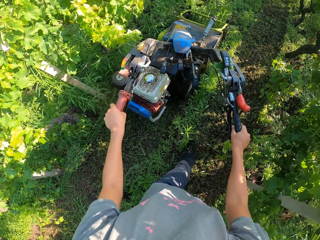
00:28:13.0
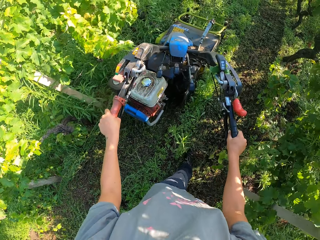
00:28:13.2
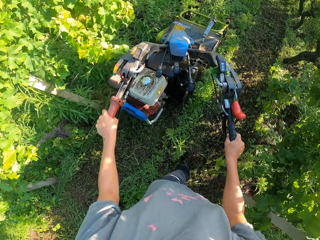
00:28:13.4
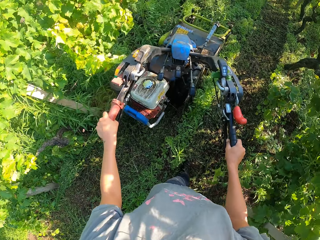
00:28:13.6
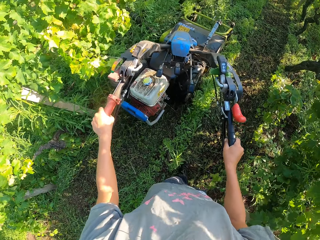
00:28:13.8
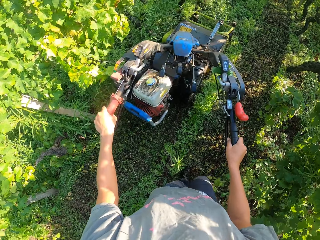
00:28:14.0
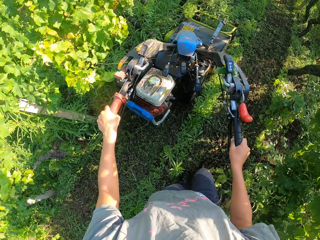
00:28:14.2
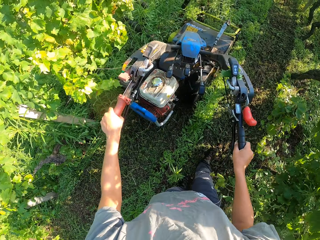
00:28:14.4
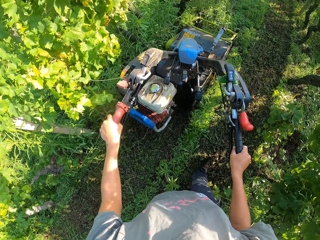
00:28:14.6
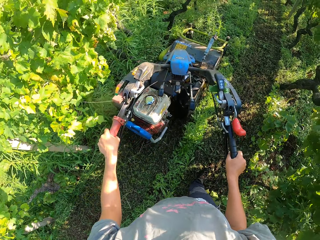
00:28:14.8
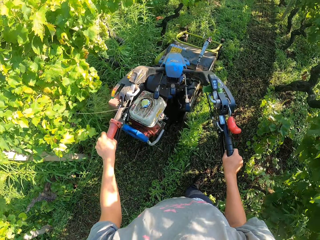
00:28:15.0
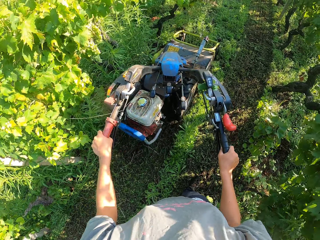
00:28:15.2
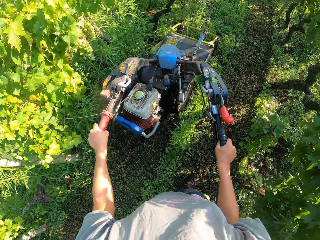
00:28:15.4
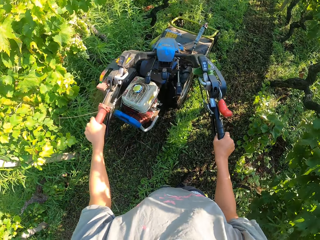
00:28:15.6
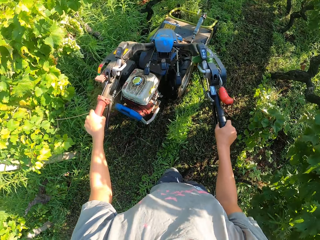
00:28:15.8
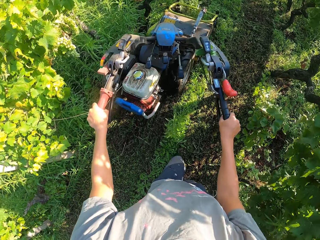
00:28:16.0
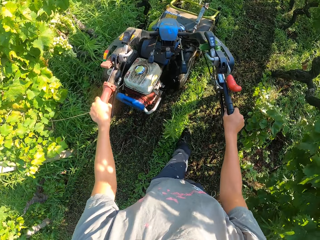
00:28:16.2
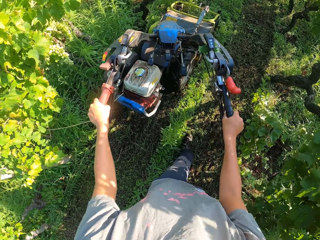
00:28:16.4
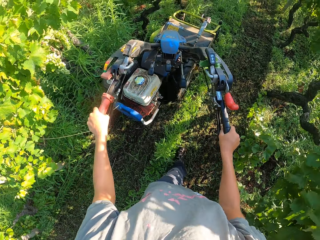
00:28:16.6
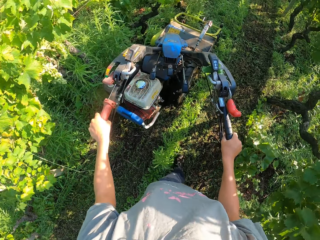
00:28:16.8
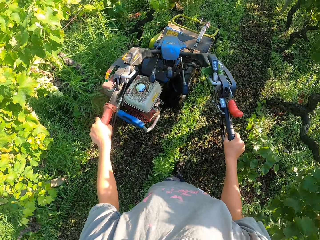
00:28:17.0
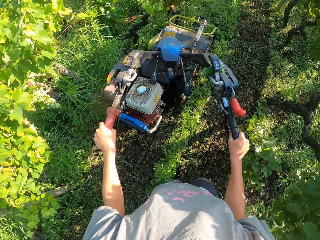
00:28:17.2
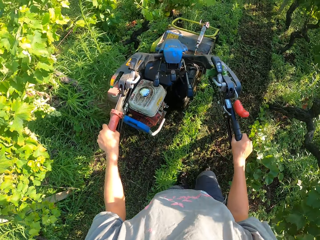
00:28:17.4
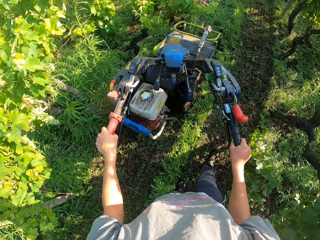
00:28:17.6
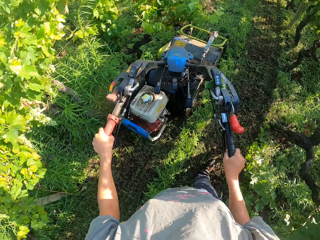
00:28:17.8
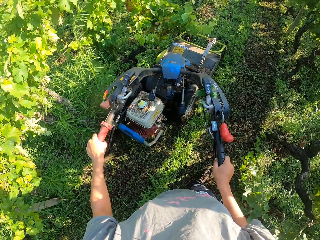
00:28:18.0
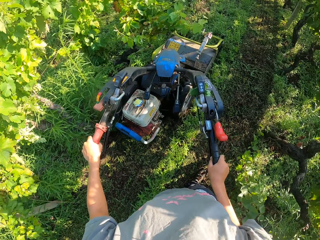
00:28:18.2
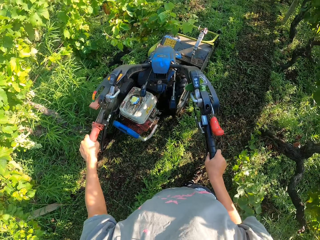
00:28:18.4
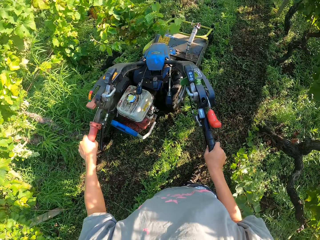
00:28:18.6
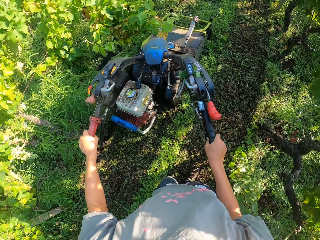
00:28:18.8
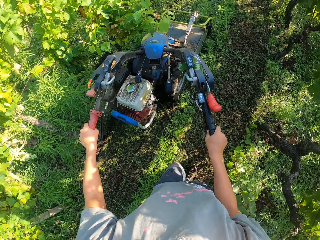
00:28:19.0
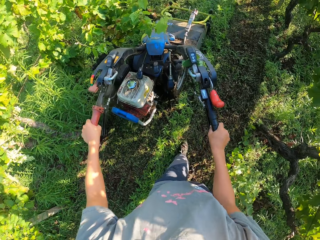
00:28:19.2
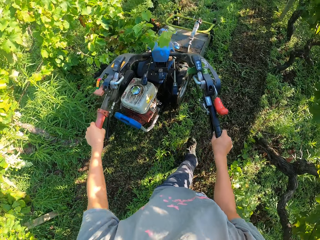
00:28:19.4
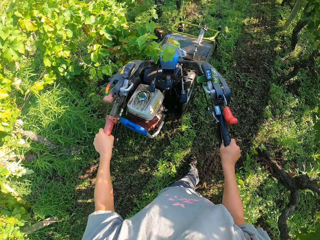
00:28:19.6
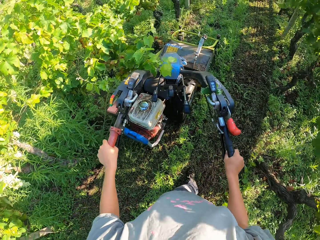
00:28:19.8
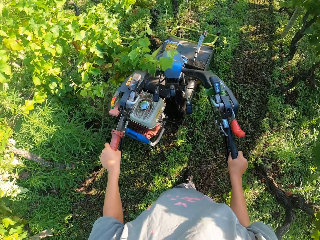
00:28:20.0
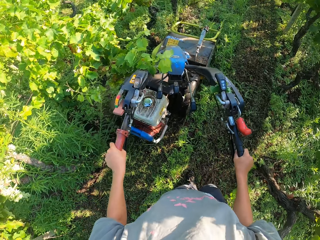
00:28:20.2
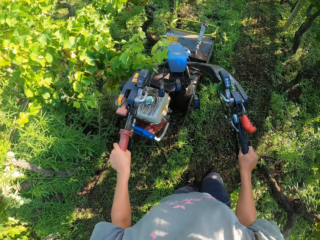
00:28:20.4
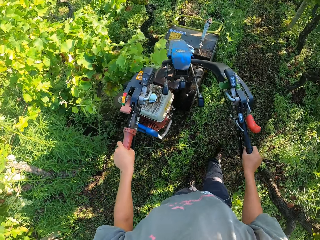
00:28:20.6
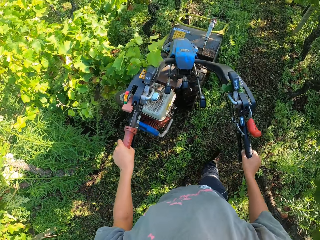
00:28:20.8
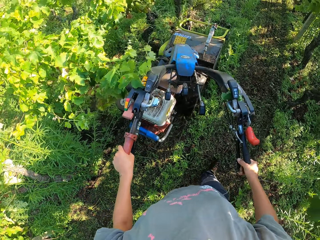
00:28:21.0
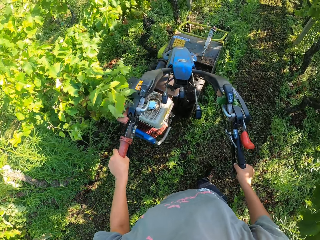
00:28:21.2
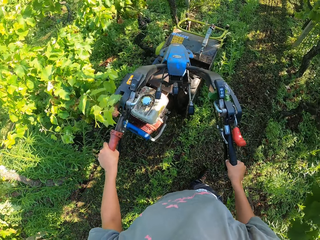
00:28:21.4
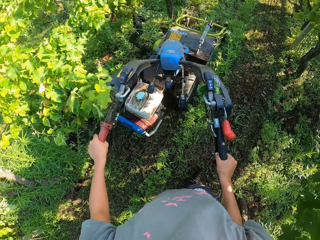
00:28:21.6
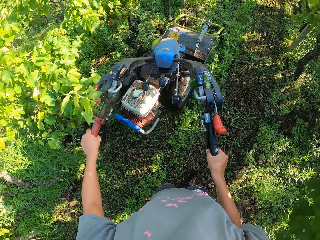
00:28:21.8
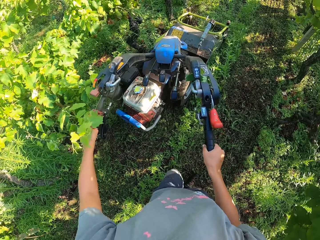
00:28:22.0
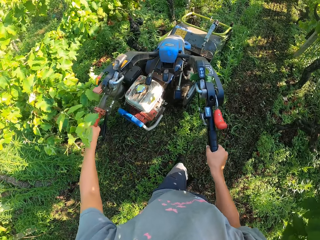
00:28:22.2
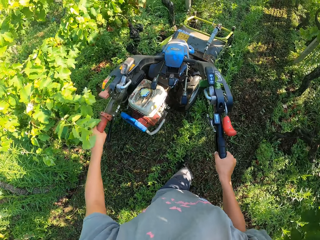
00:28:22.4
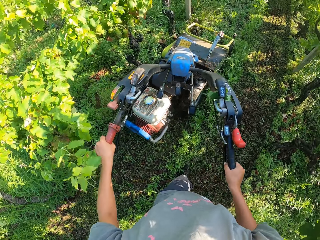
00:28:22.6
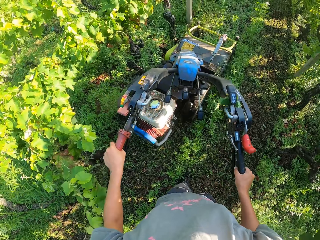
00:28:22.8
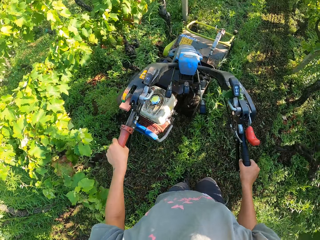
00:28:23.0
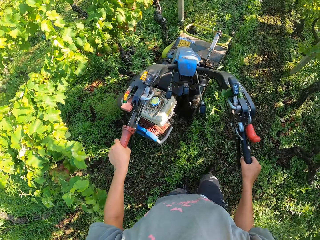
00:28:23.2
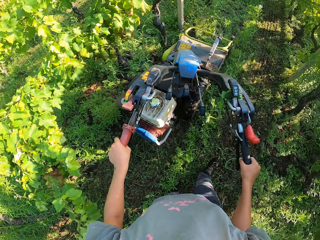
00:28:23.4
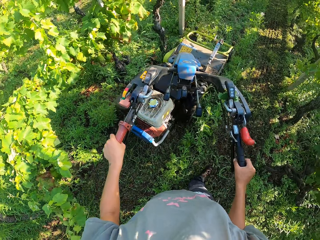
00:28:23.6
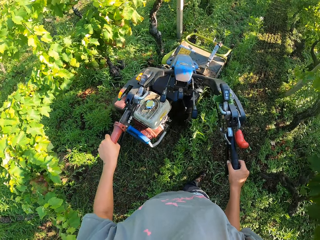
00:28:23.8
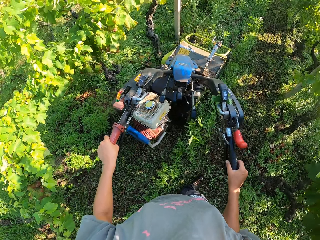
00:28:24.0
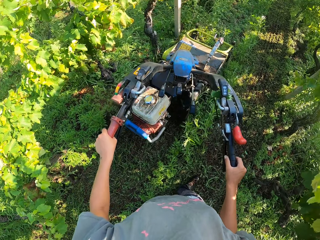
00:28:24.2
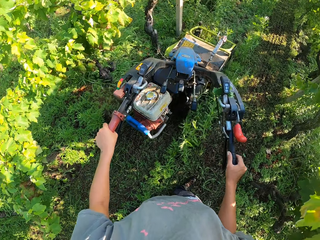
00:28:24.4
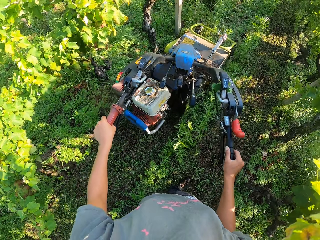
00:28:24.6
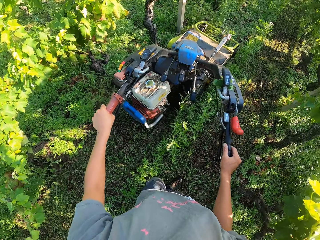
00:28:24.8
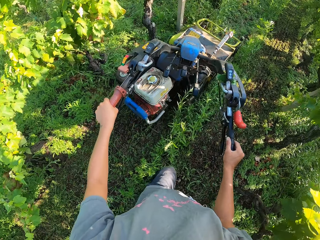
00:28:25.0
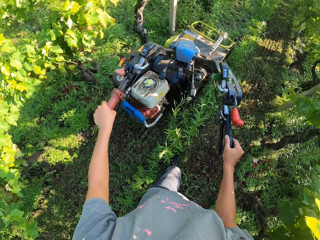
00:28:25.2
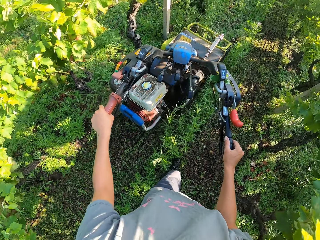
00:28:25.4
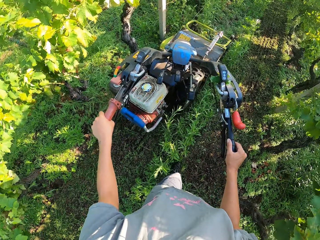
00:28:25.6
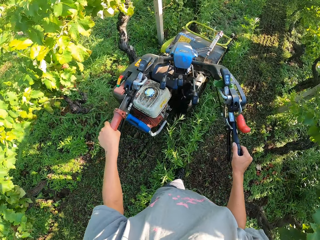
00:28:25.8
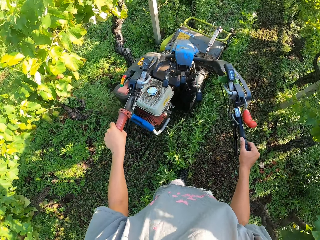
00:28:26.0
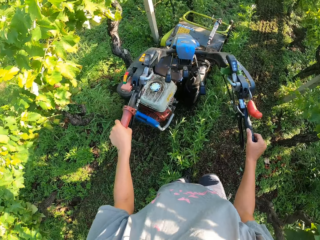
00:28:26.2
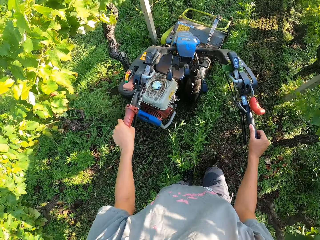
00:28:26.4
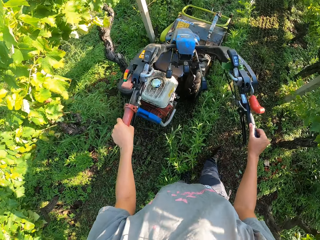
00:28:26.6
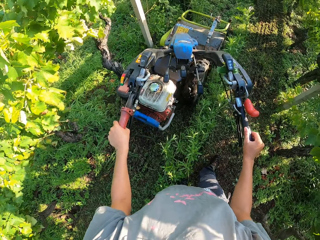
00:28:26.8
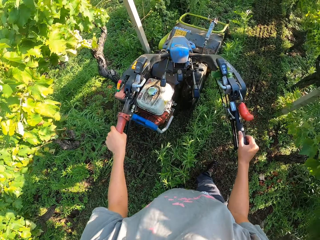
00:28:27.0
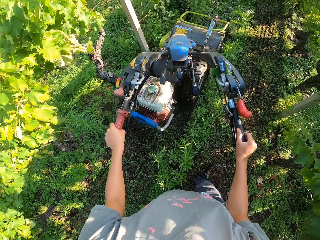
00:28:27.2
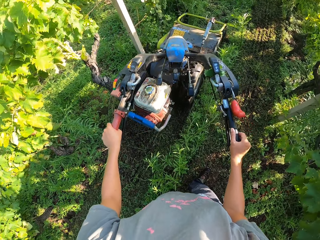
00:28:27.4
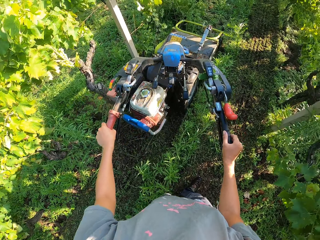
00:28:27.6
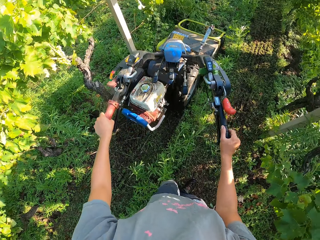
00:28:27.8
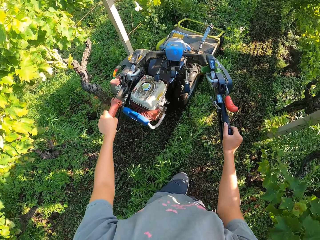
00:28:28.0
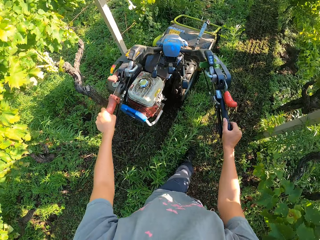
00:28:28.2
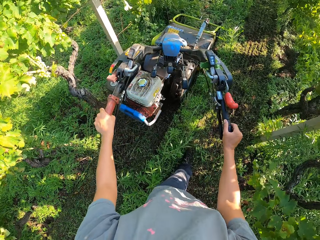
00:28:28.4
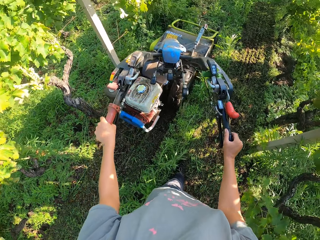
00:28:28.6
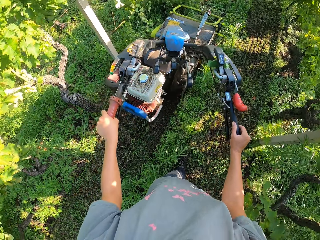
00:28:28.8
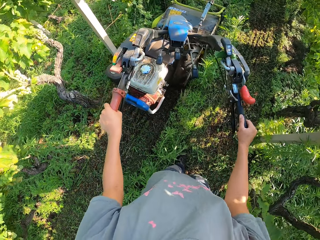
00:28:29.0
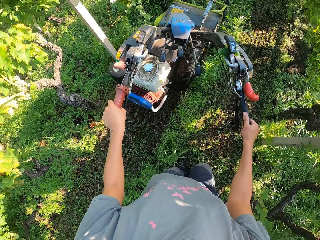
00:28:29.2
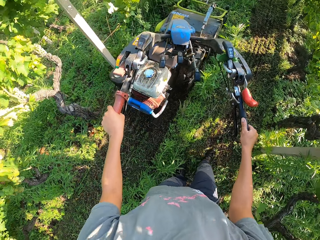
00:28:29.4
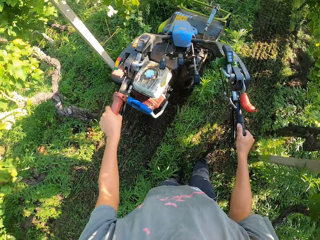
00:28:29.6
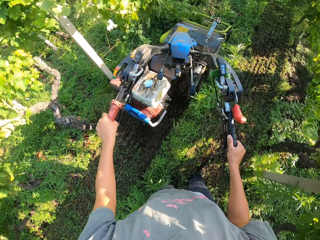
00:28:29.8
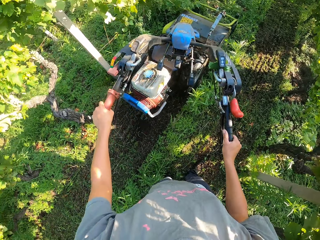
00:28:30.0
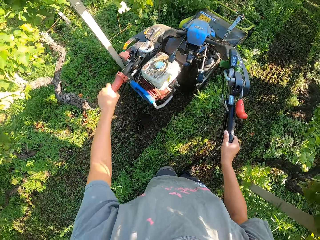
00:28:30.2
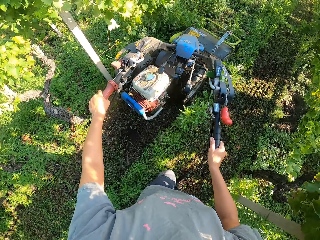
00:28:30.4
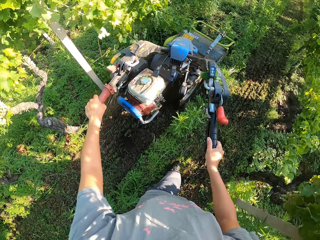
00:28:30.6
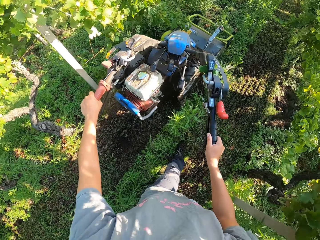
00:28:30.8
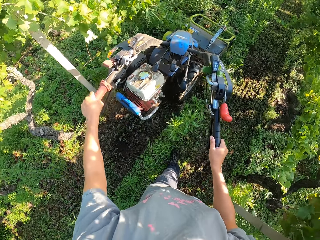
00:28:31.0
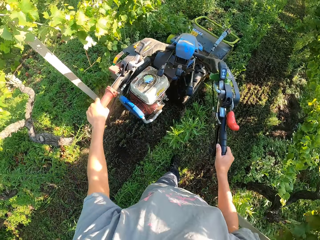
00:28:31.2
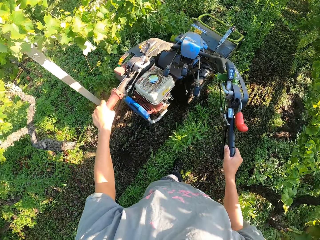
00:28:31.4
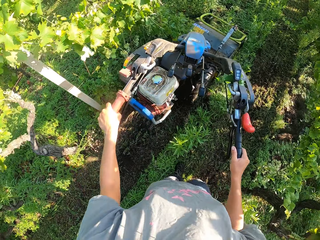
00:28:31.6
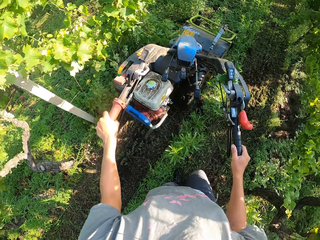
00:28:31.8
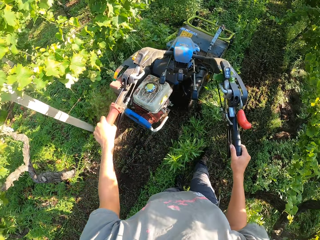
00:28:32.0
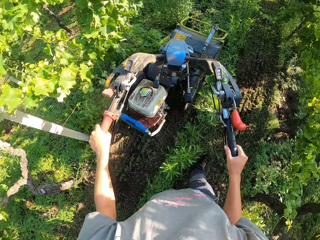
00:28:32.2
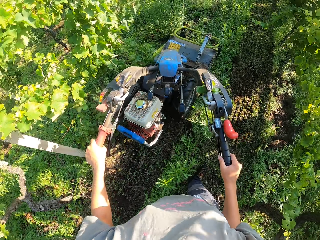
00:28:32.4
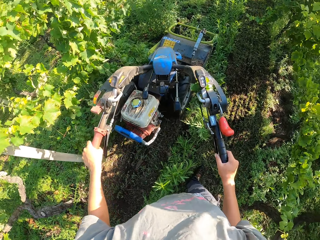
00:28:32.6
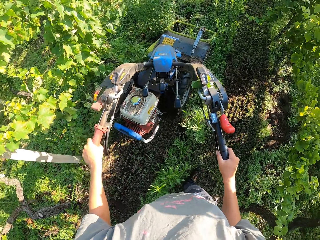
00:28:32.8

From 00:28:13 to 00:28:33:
The camera wearer walks forward. They cut the grass with the lawn mower. They push the lawn mower to the side. They return the lawn mower to its original position. They walk forward. They cut the grass with the lawn mower.

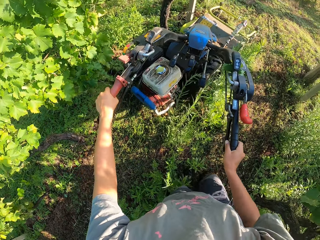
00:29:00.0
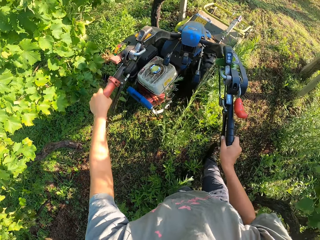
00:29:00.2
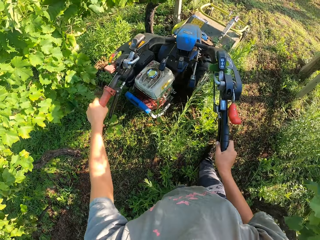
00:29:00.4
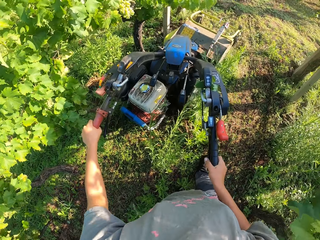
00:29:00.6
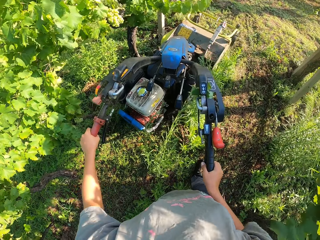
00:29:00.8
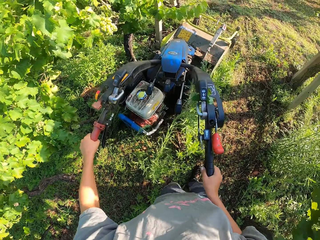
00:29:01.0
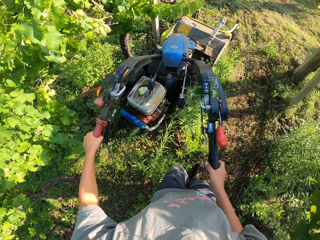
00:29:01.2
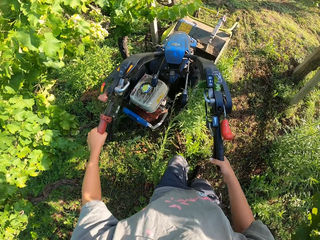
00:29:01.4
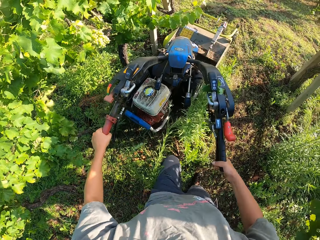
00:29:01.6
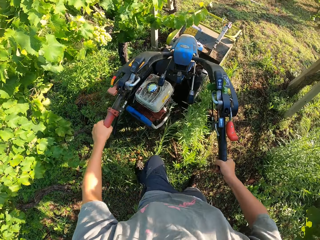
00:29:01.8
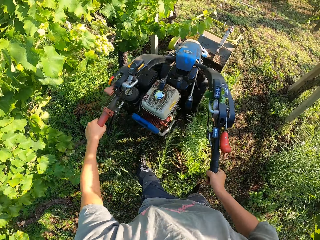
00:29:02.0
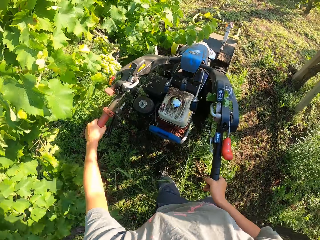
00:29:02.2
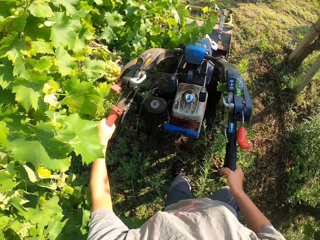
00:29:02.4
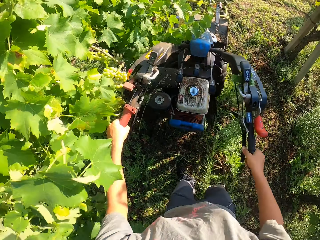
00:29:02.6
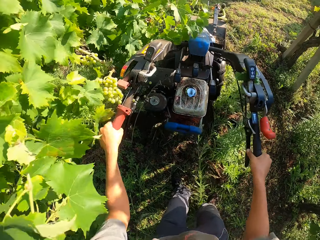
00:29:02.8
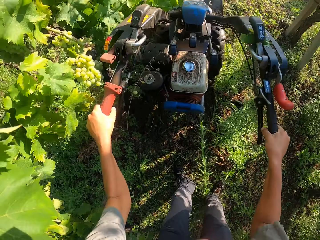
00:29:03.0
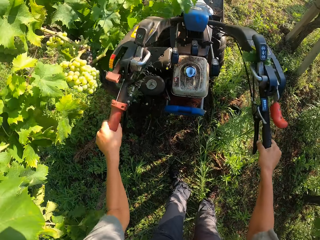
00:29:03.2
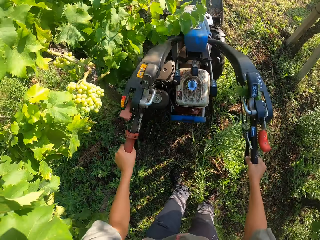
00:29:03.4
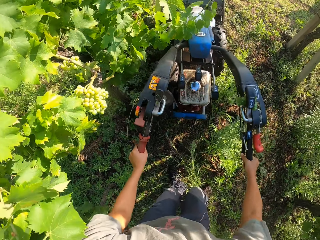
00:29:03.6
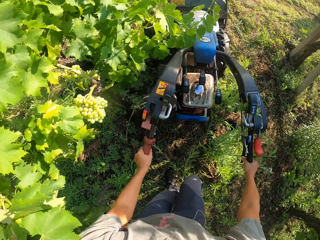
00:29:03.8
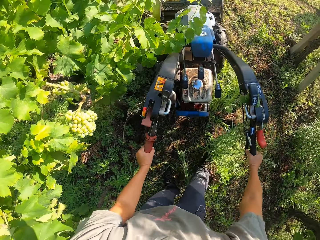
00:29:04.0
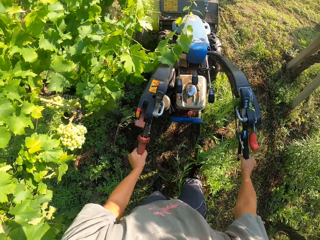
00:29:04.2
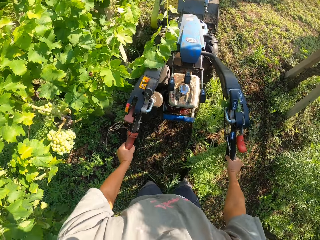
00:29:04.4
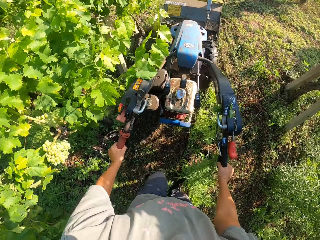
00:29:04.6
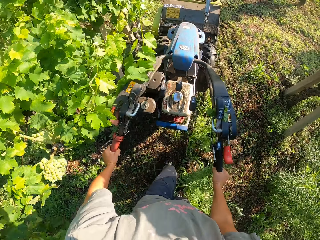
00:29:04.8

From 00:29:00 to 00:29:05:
The camera wearer presses the brake on the lawn mower. They move the top part of the lawn mower to the center. They lift up the lawn mower.
